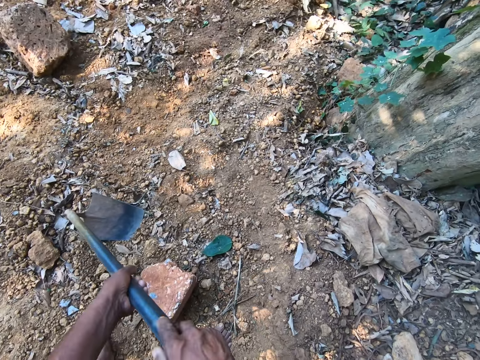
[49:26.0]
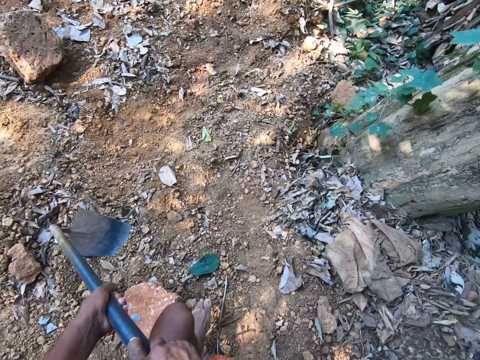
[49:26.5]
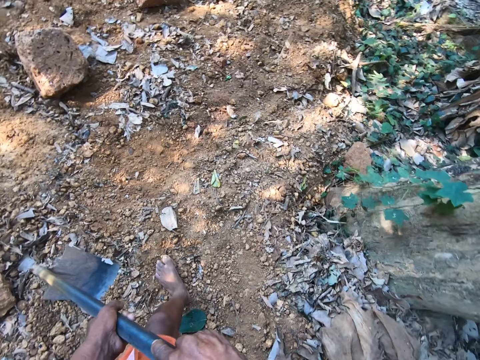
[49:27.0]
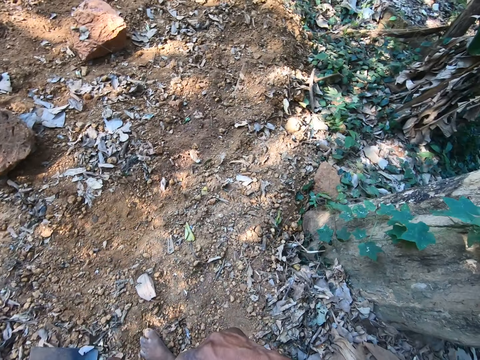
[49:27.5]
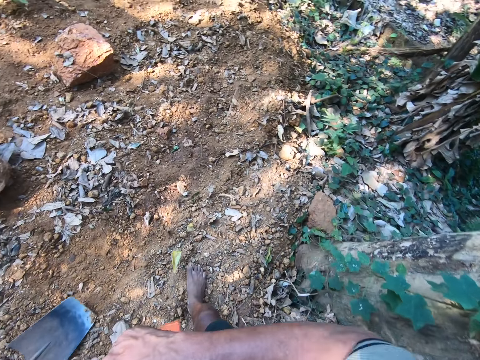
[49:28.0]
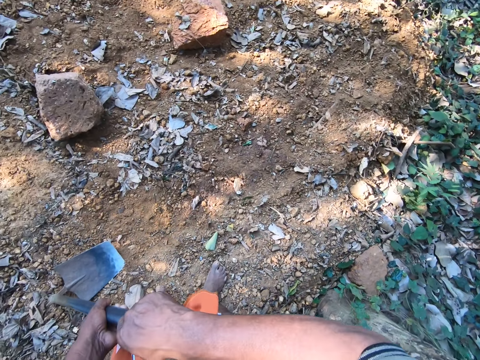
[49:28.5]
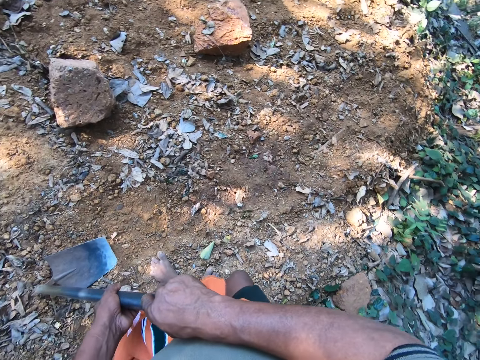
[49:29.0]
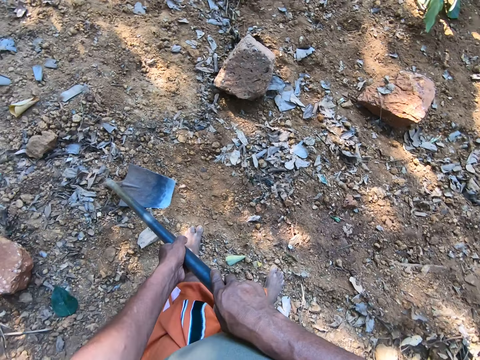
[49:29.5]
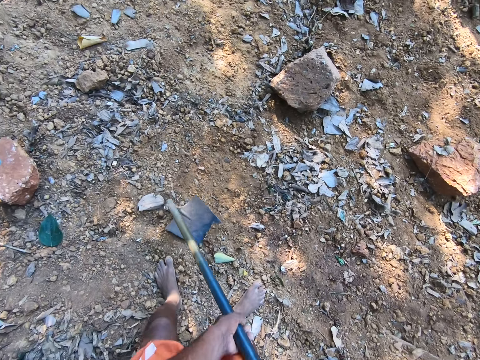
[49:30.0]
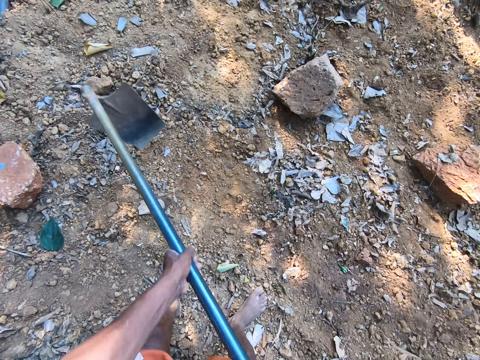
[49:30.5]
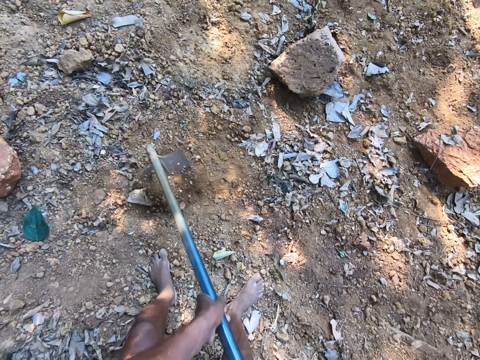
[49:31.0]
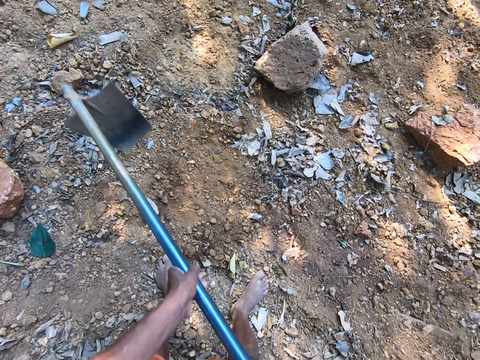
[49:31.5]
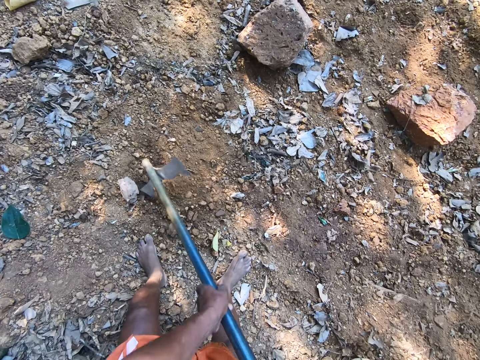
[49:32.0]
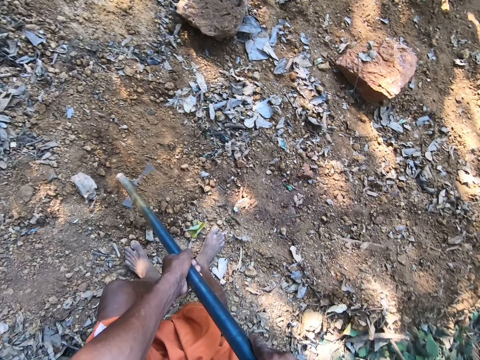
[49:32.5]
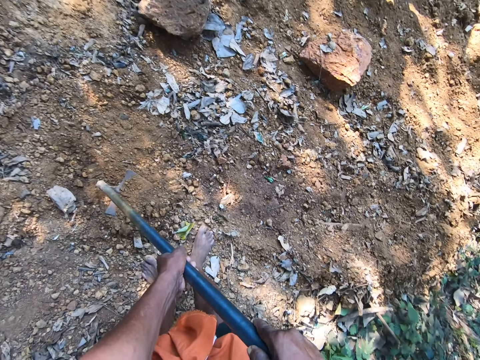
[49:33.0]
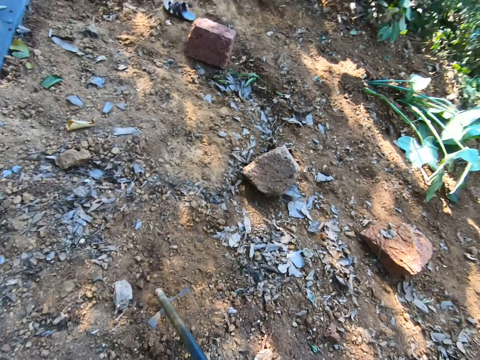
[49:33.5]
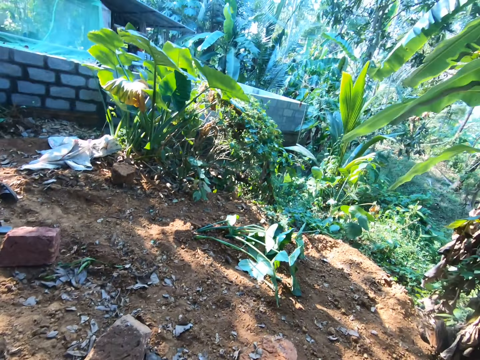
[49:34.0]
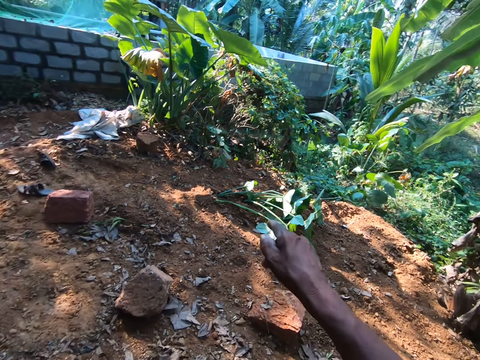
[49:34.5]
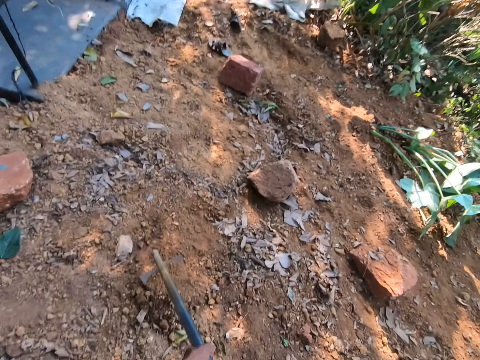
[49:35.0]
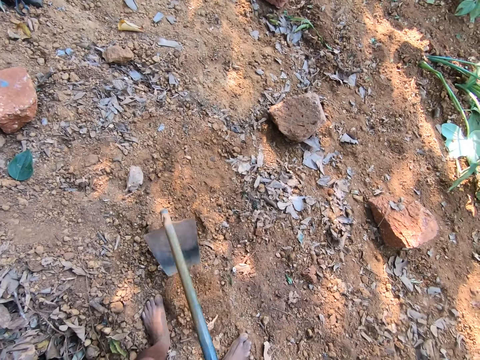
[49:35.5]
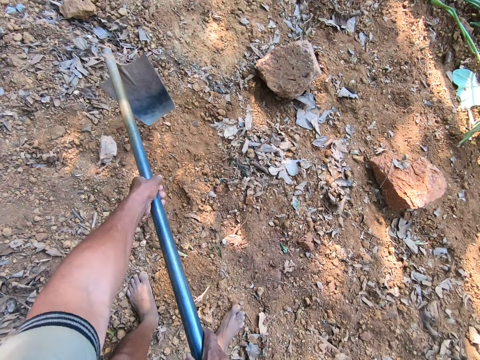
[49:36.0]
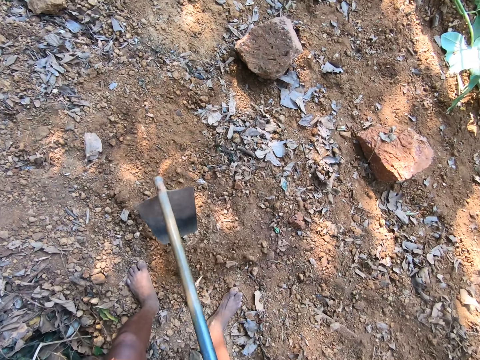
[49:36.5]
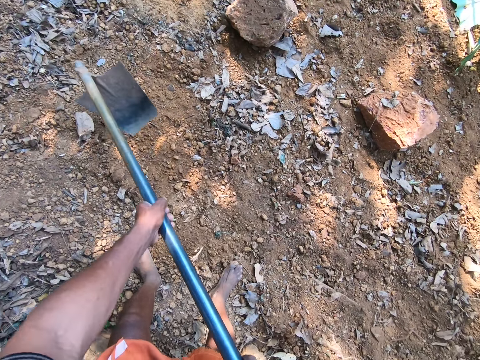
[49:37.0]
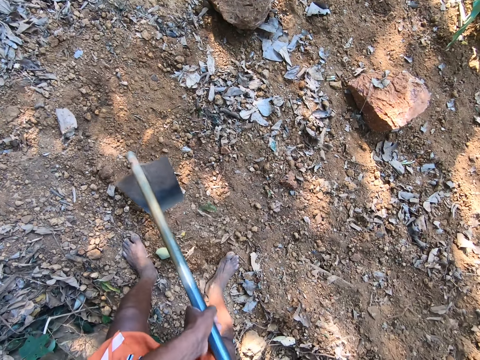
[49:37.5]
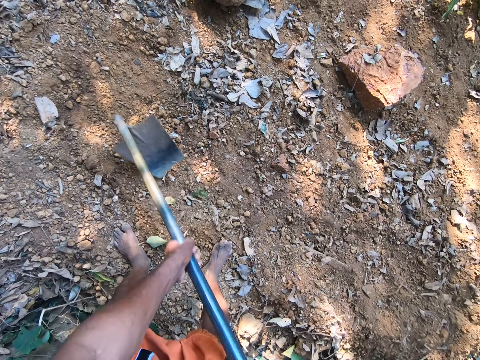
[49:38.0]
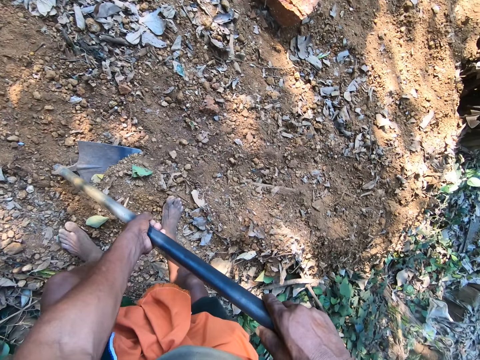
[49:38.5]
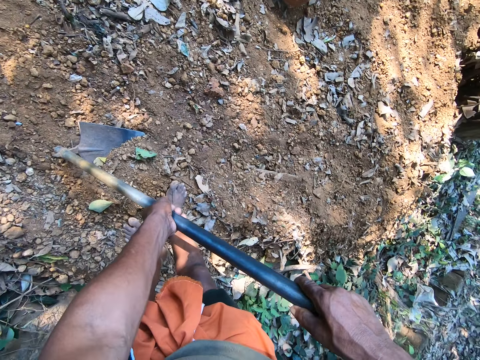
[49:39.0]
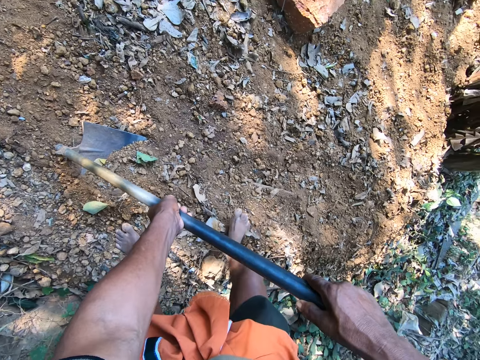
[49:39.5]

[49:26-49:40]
The camera wearer drops the hoe in the ground with both hands. They dig the ground with the hoe in both hands. They converse. They dig the ground with the hoe in both hands again.

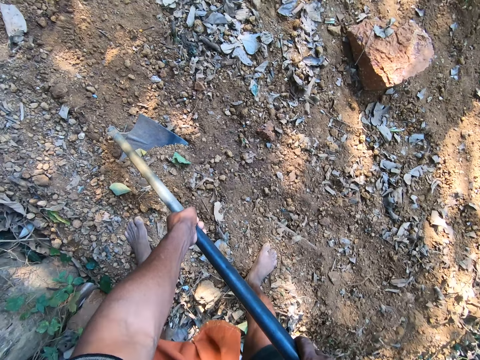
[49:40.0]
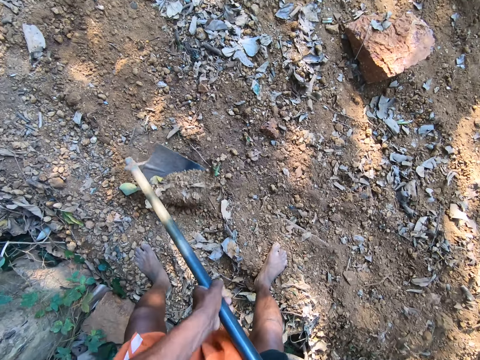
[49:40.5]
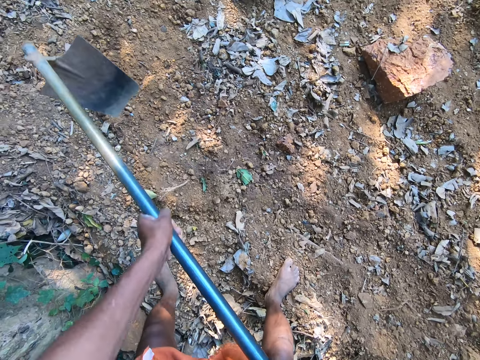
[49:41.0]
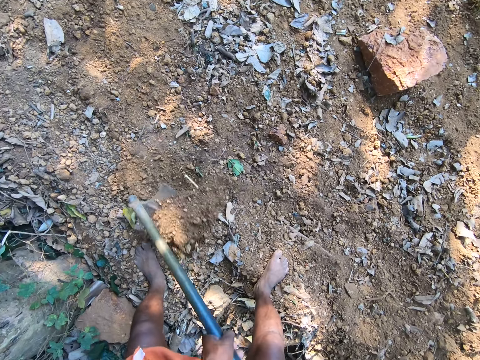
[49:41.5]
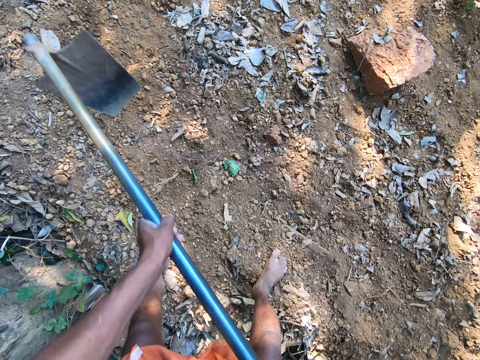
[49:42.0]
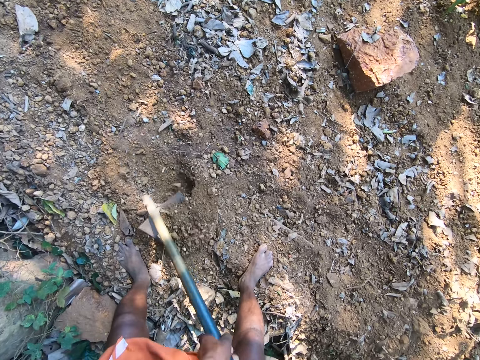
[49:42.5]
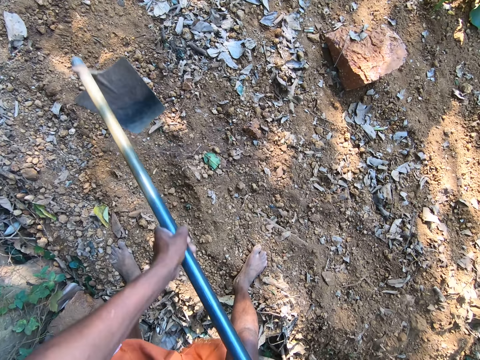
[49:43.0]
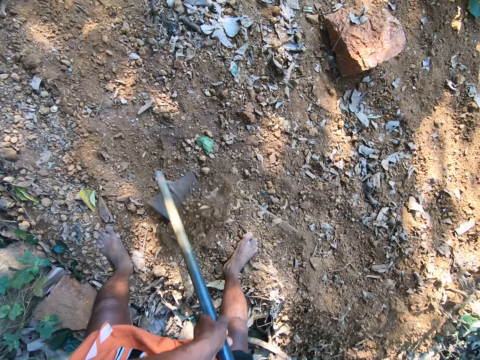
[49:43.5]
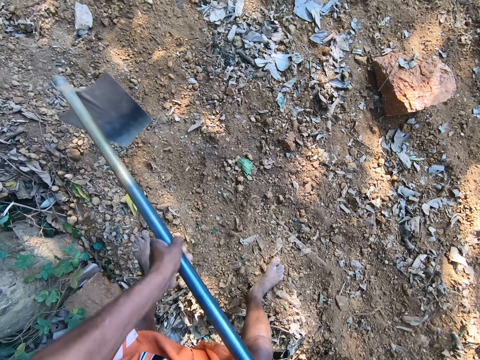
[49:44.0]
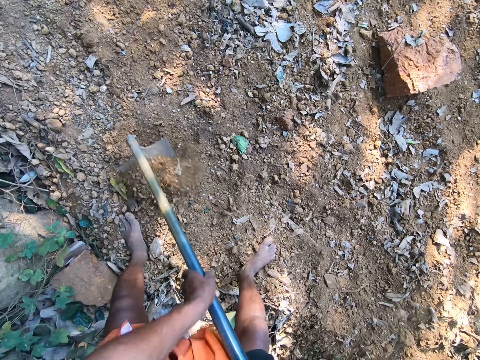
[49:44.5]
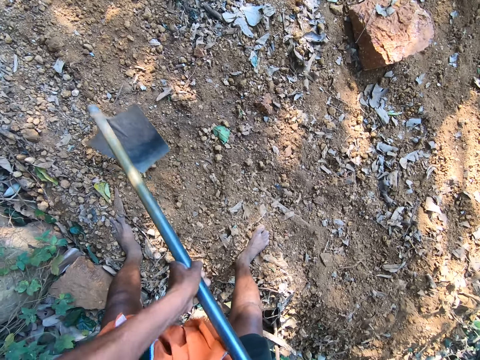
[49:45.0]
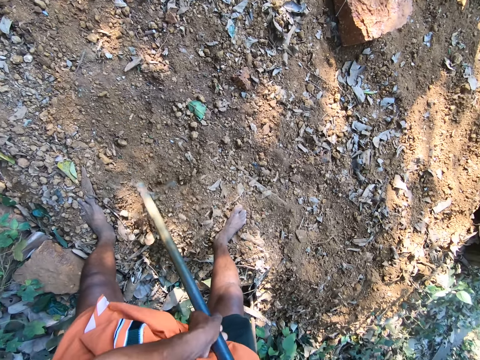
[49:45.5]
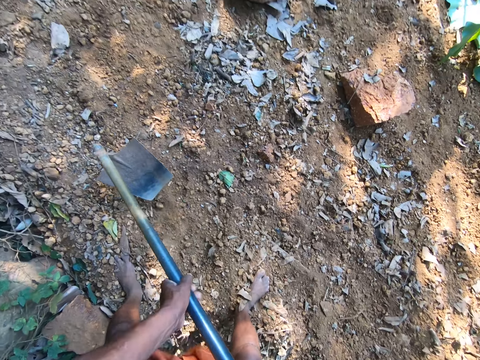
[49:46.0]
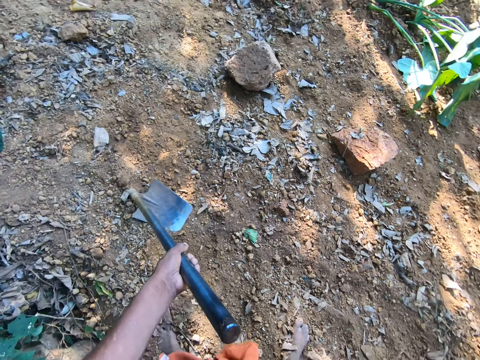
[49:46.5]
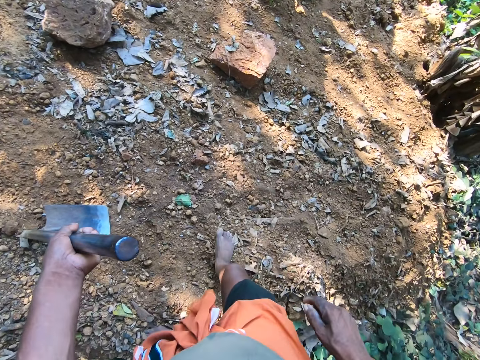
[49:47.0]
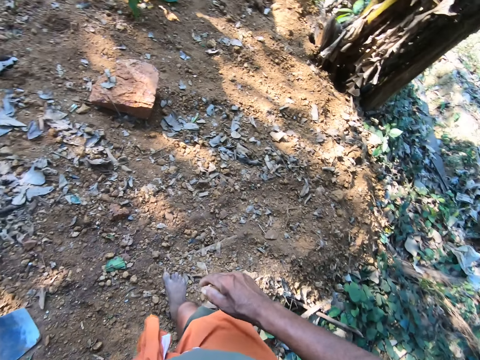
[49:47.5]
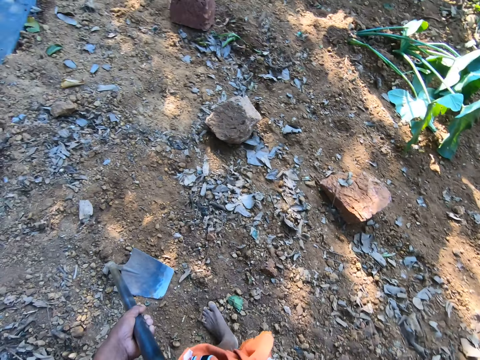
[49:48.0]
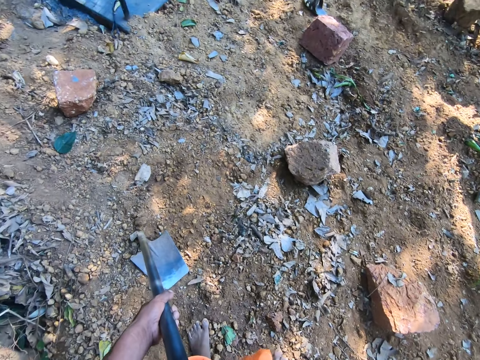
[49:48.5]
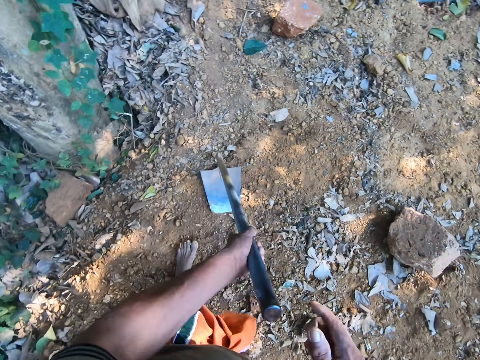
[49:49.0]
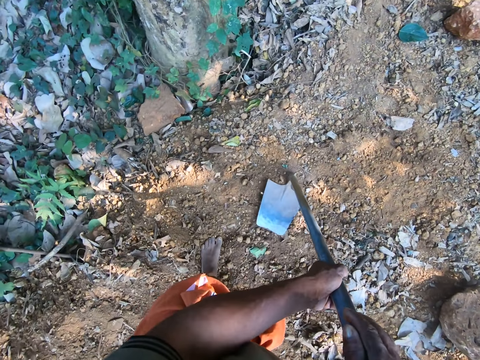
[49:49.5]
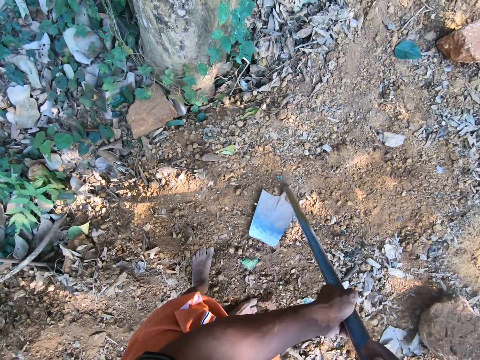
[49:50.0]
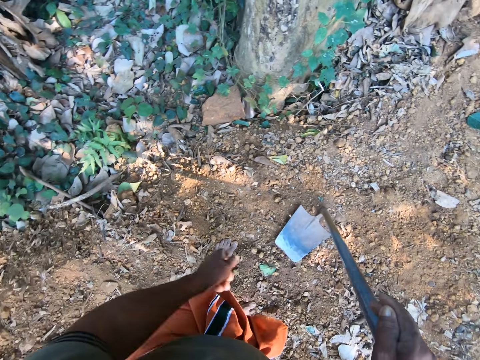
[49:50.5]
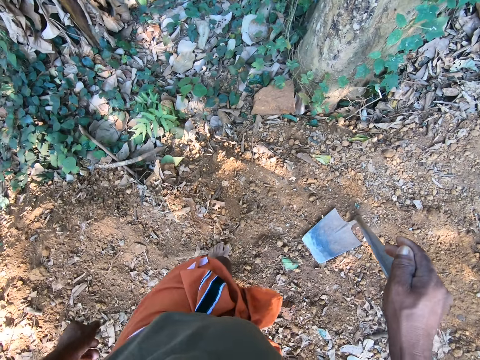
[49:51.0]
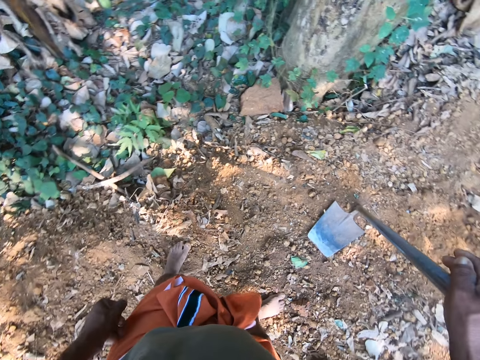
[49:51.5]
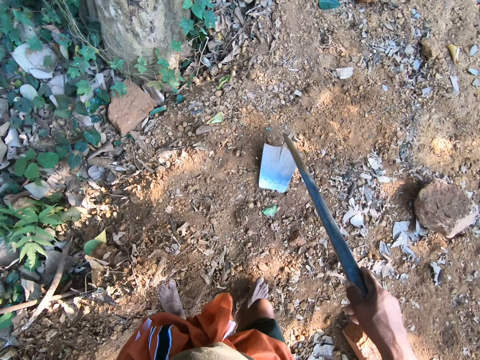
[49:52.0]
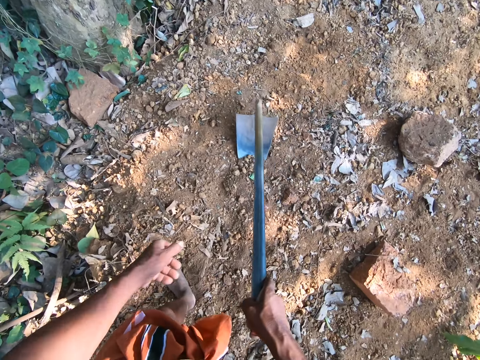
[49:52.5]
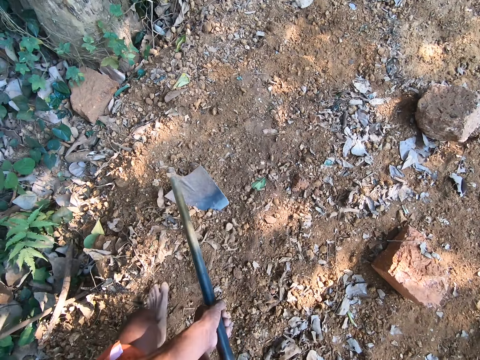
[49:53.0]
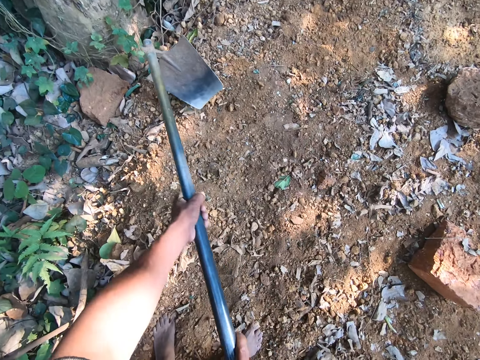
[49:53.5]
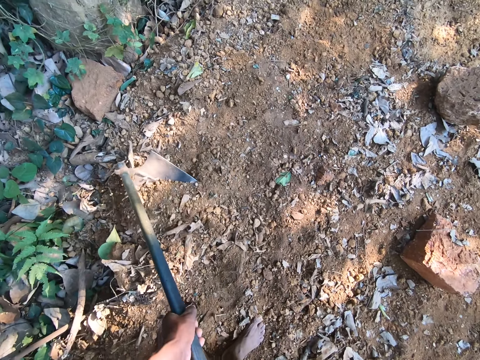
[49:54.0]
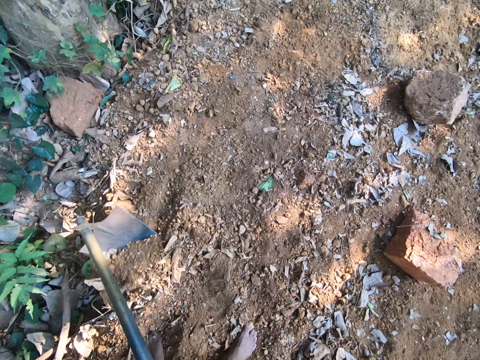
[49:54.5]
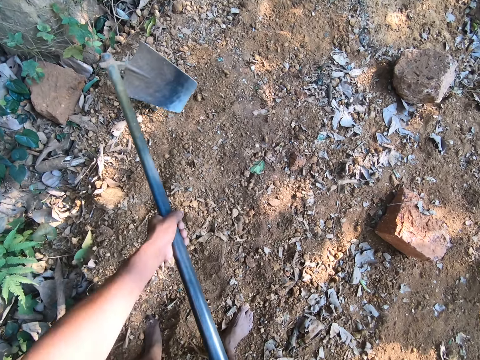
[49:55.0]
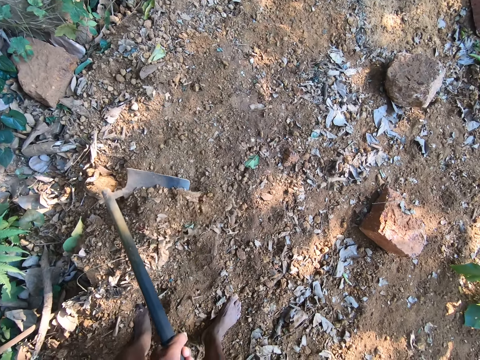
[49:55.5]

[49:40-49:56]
The camera wearer digs the ground with the hoe in both hands. He holds the hoe with his left hand. He holds the hoe with his hands. He holds the hoe with his right hand. He digs the ground with the hoe in his hands.
